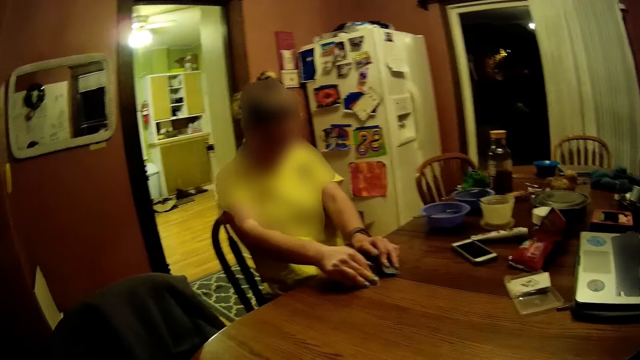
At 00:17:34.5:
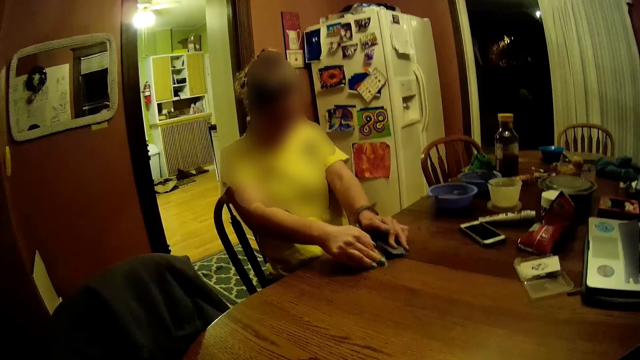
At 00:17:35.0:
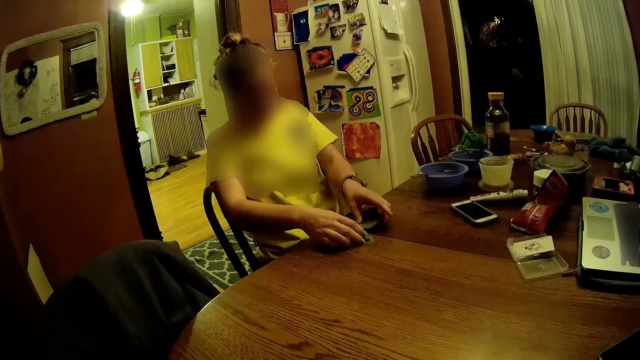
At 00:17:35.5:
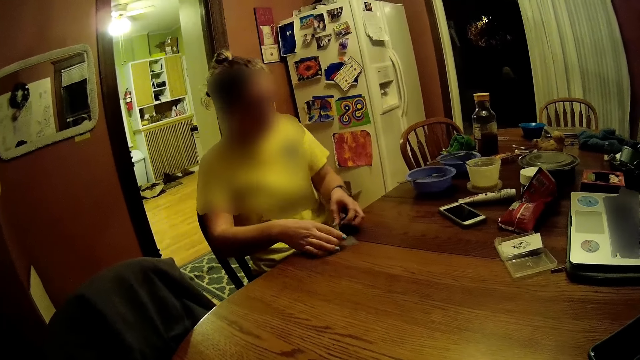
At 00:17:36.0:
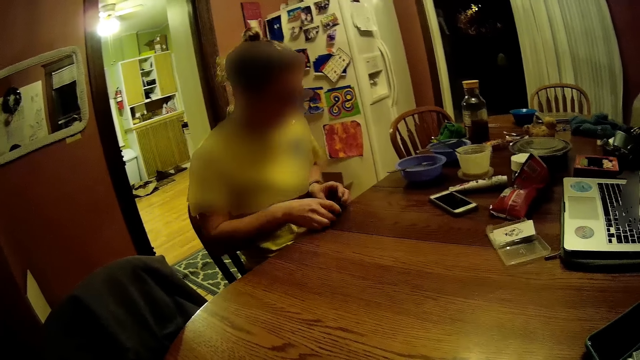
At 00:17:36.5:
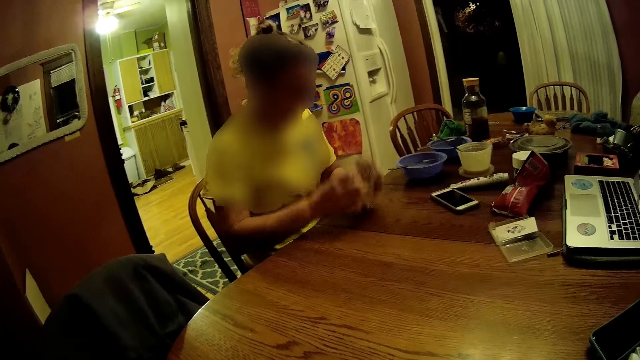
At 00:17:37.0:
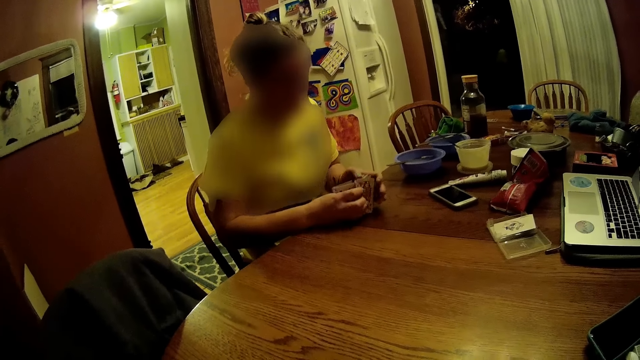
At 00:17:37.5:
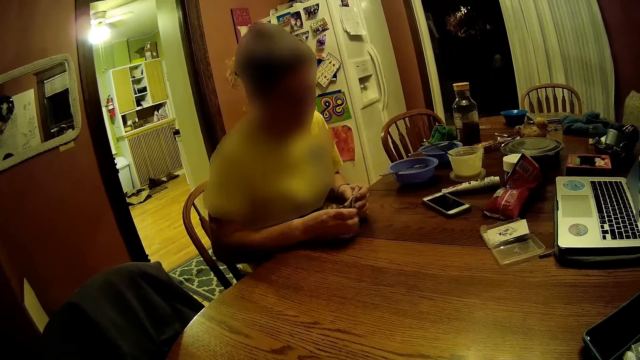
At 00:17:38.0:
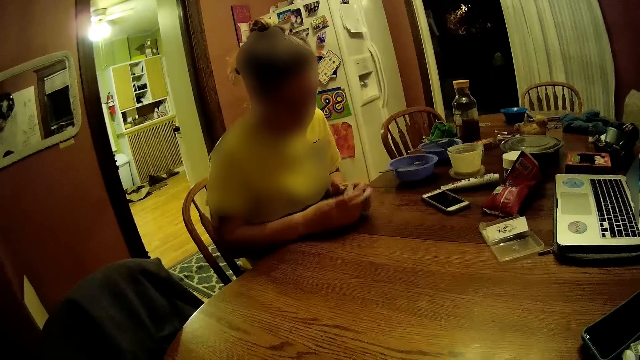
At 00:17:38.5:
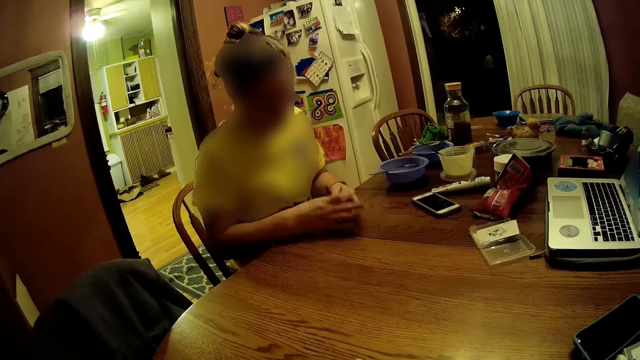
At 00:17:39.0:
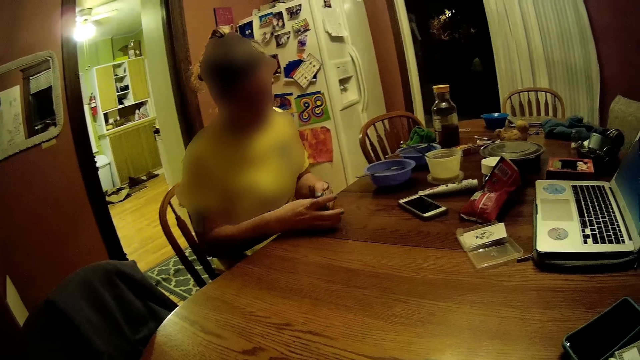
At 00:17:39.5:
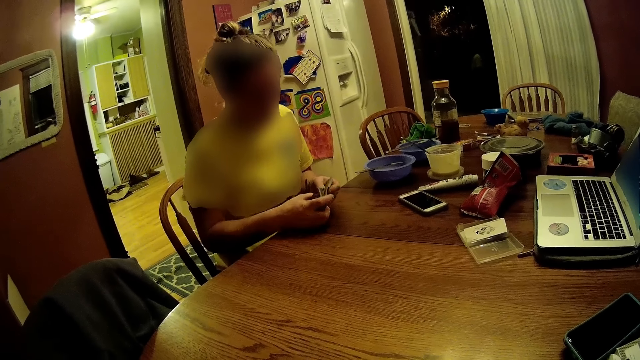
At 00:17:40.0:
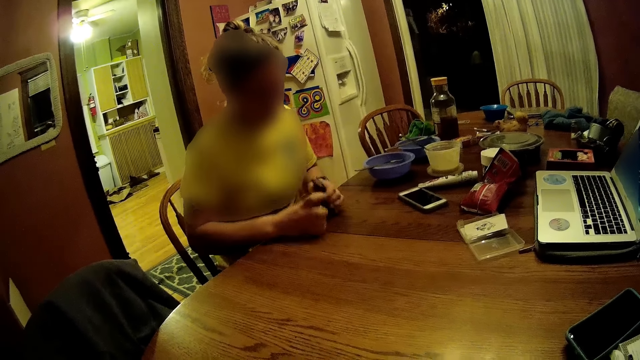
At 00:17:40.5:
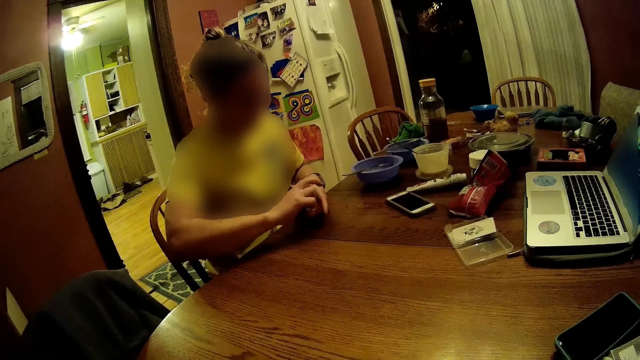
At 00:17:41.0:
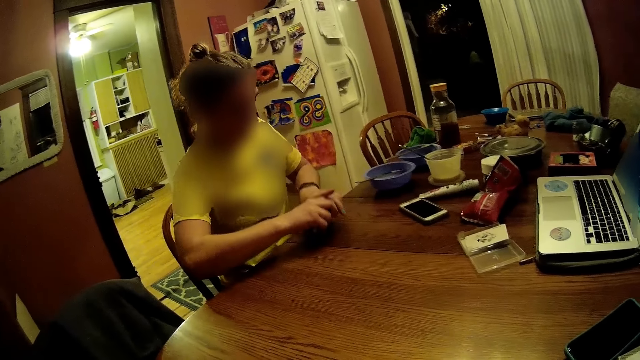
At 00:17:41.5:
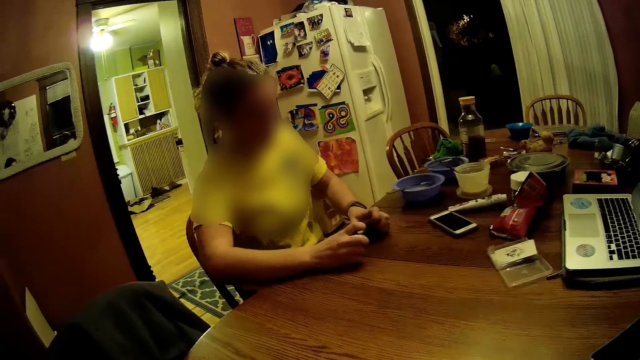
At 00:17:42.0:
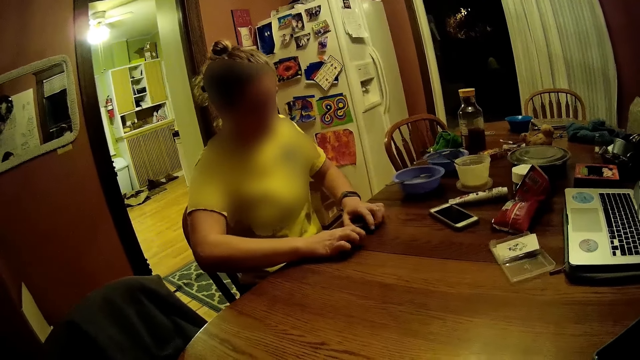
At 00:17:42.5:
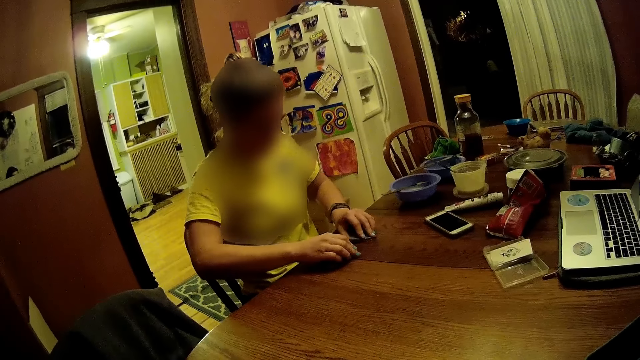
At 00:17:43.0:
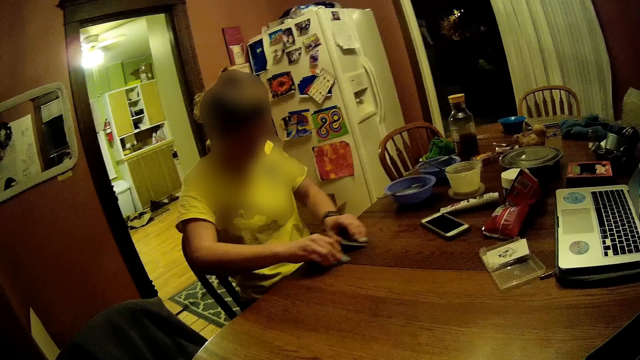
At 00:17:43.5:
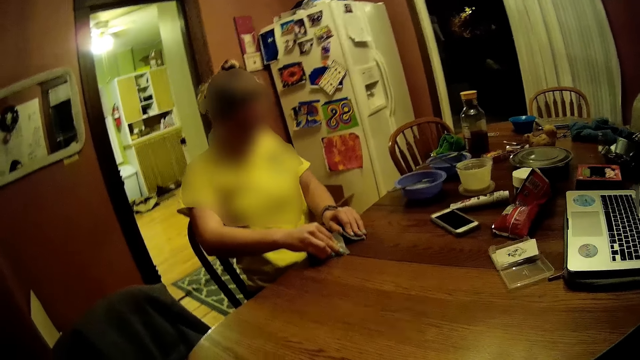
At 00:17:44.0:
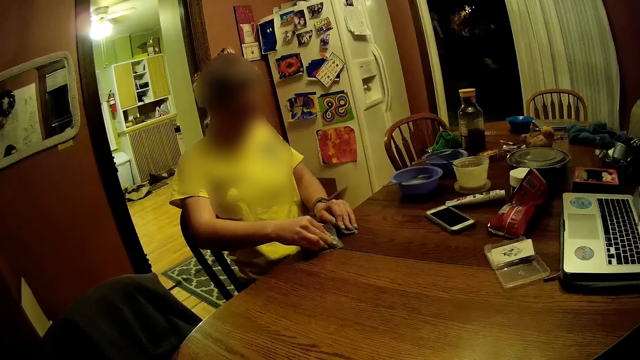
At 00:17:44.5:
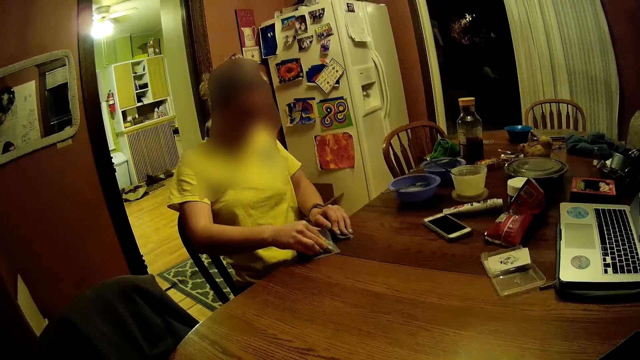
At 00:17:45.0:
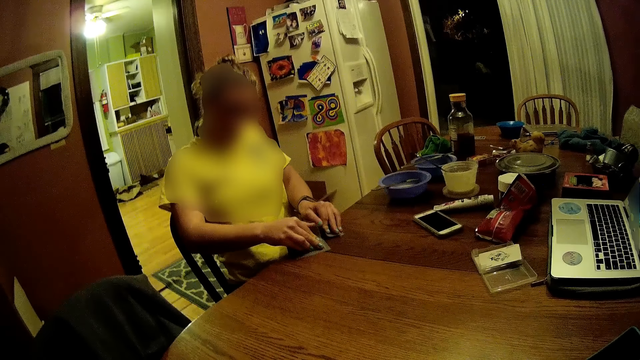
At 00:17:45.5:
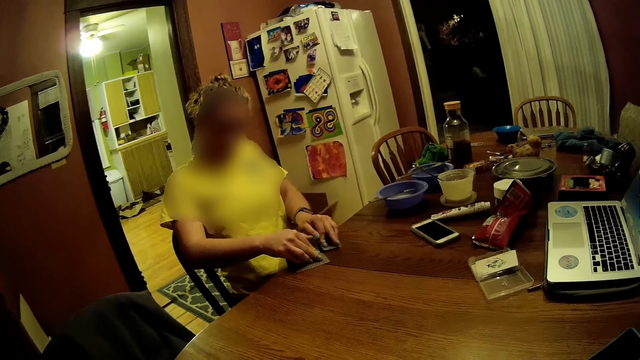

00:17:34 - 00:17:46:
The woman picks up some cards with both hands. The woman shuffles the cards with both hands. The woman flips through the cards on the table.

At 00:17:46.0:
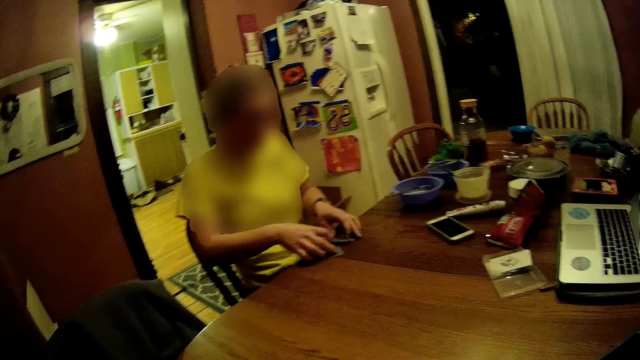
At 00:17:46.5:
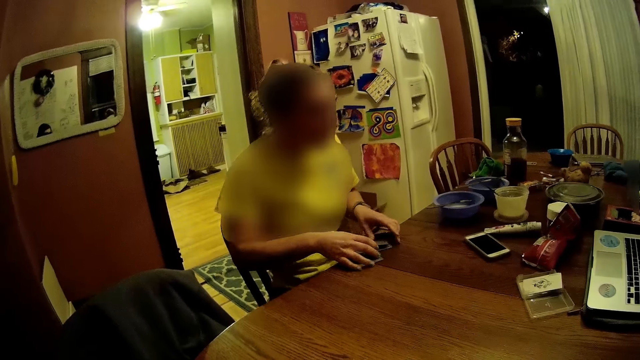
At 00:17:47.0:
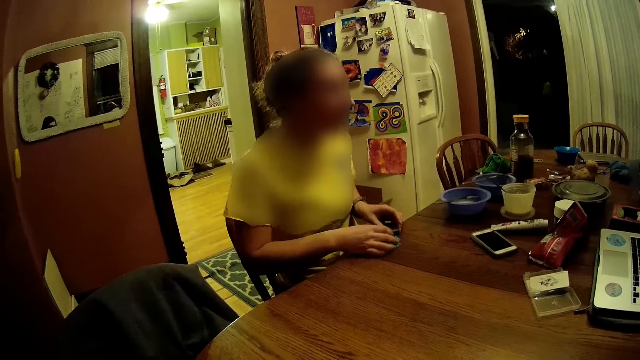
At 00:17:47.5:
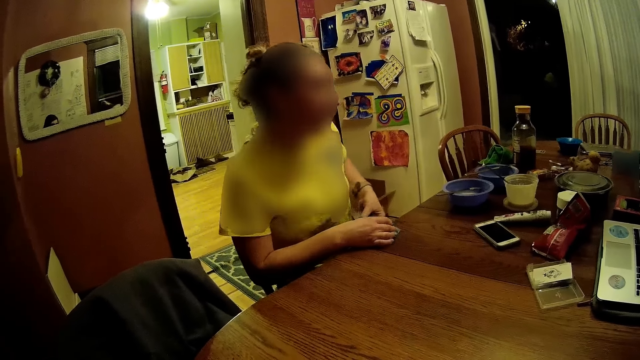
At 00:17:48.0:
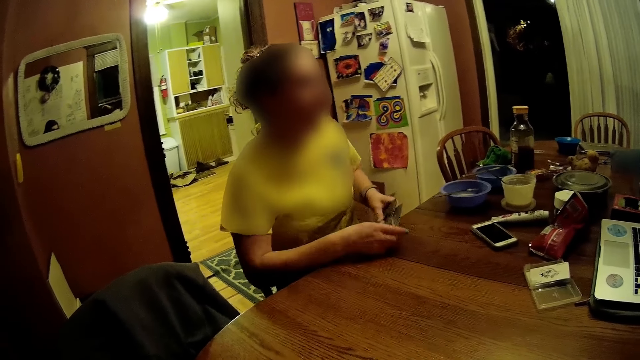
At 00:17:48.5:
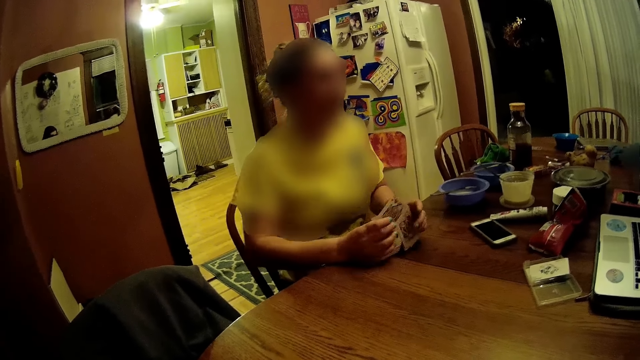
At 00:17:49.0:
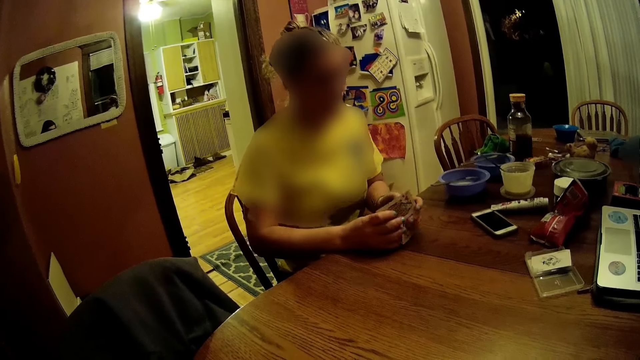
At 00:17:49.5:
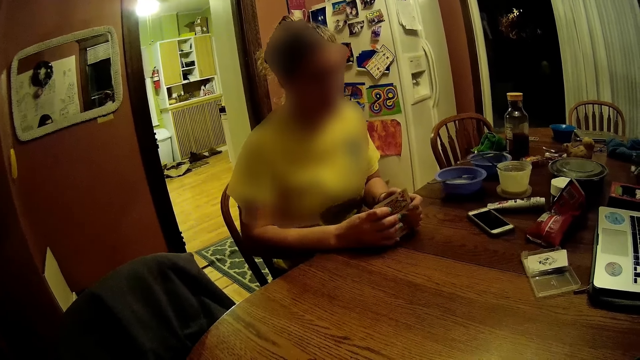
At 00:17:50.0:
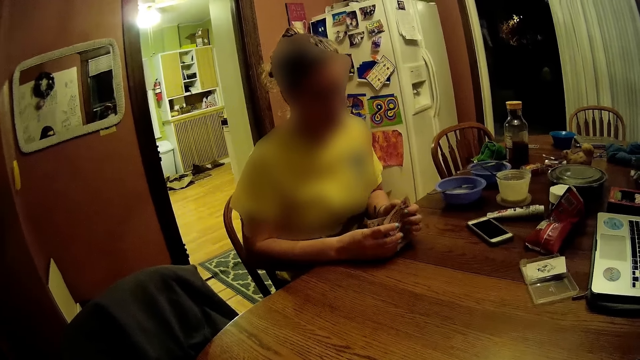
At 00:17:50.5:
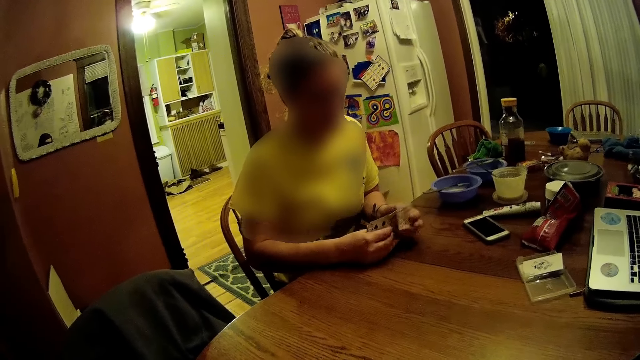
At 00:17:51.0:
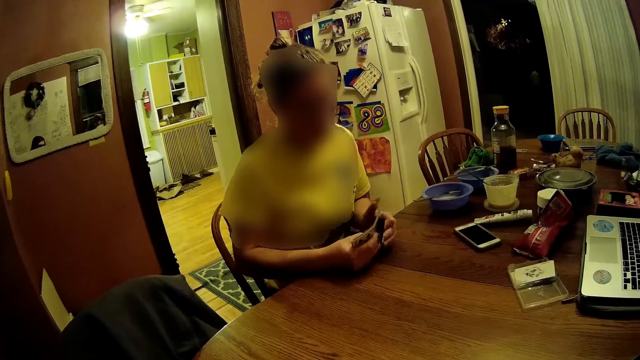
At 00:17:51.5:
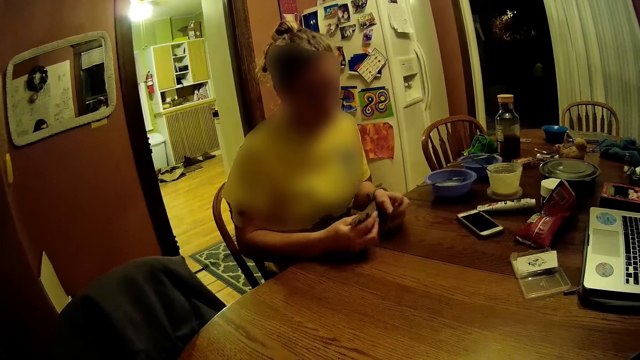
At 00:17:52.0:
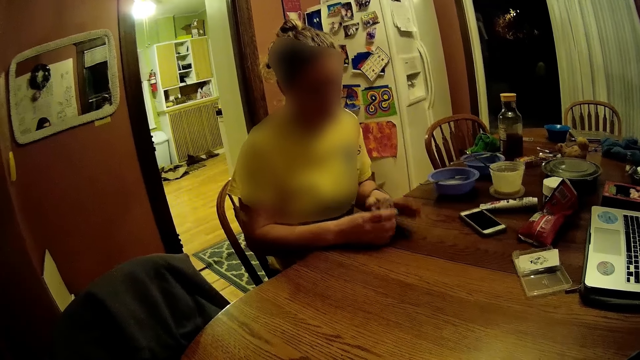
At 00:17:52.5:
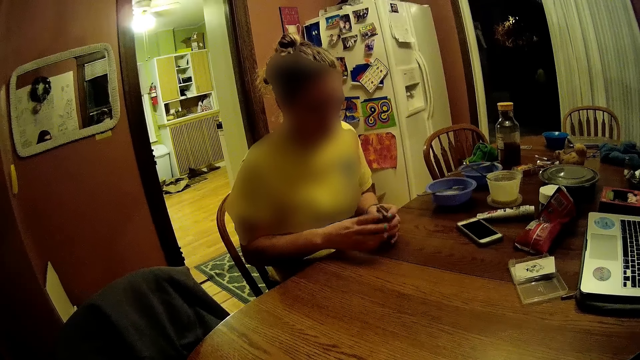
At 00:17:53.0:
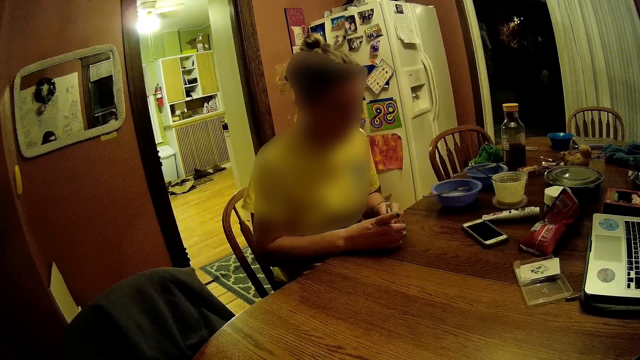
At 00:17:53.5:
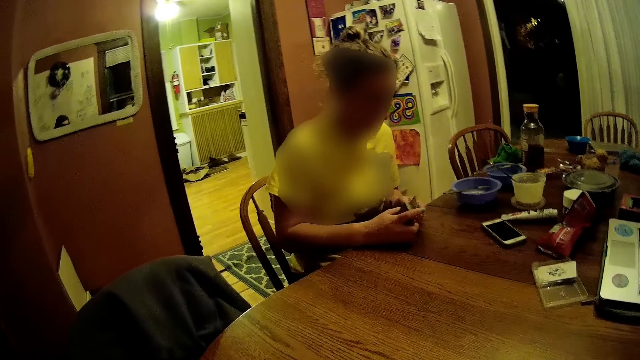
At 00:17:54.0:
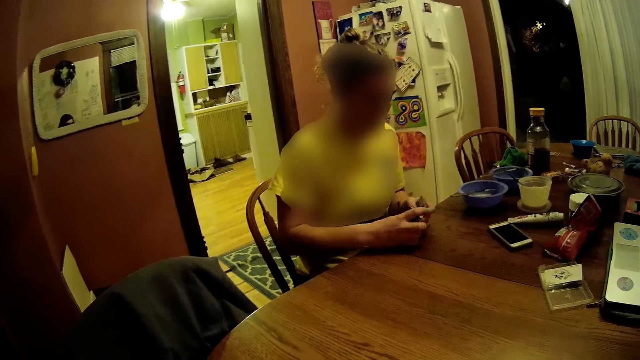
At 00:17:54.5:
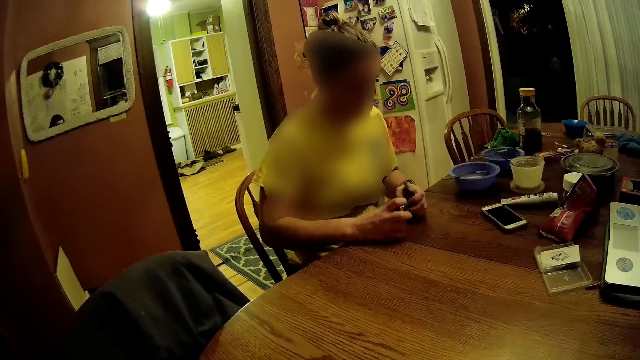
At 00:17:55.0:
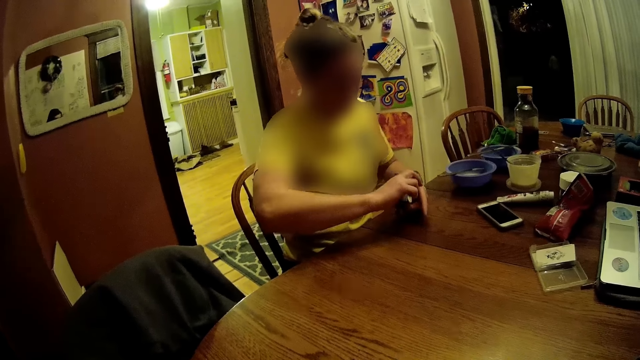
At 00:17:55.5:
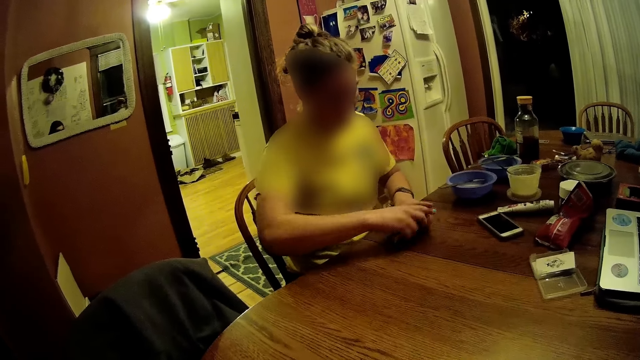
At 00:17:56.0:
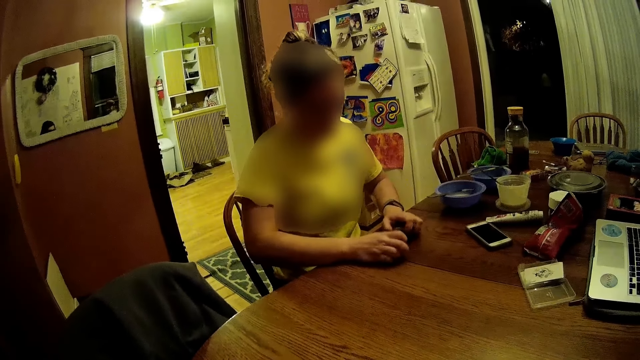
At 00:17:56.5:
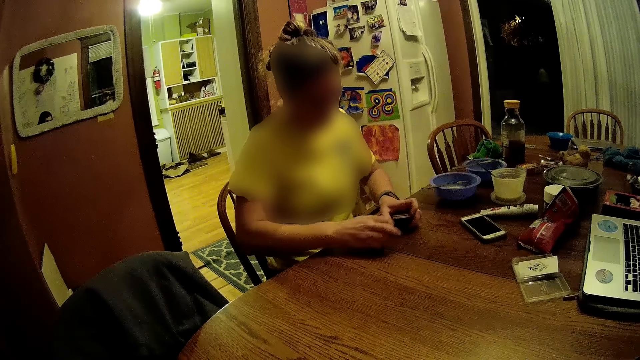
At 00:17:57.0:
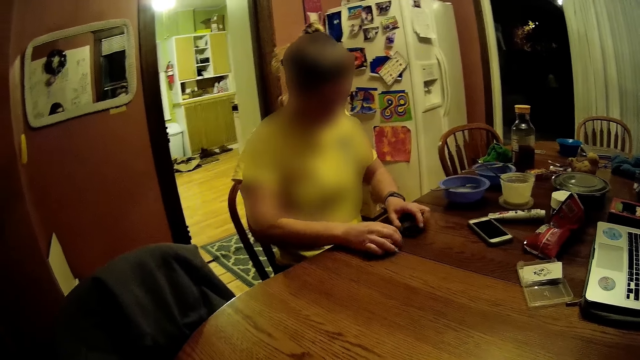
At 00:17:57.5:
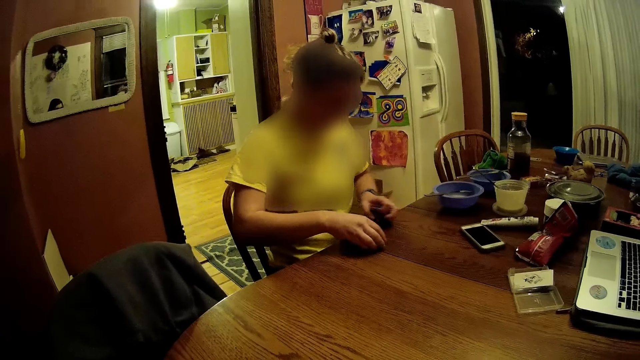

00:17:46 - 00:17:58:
The woman picks up the cards. The woman shuffles the cards.
